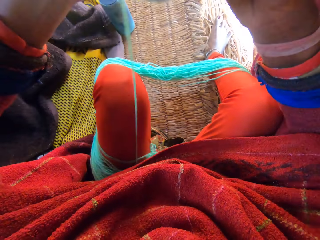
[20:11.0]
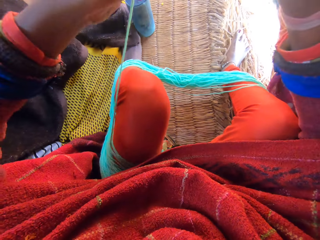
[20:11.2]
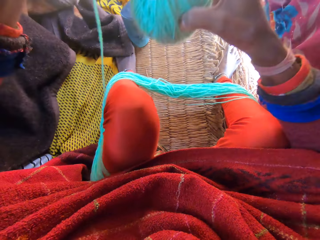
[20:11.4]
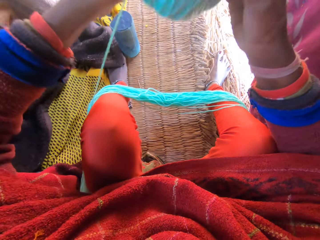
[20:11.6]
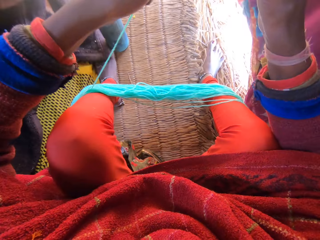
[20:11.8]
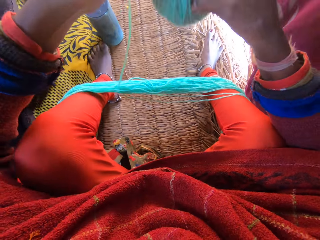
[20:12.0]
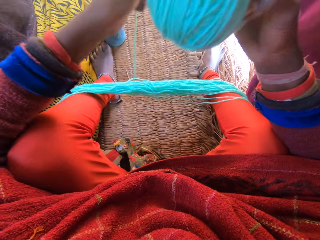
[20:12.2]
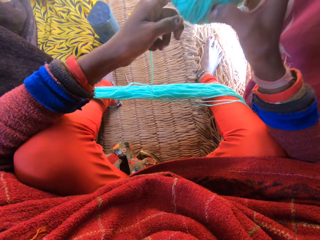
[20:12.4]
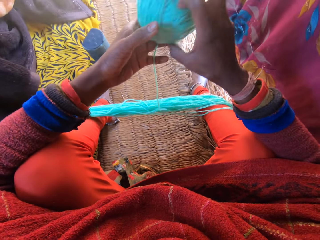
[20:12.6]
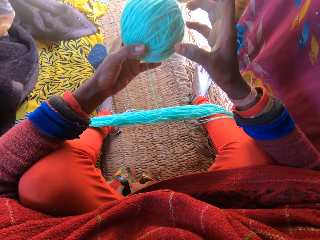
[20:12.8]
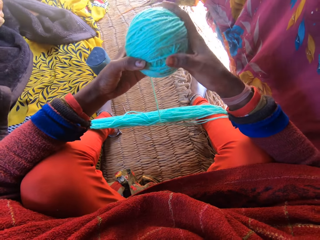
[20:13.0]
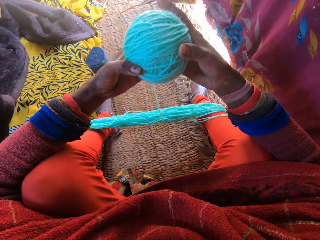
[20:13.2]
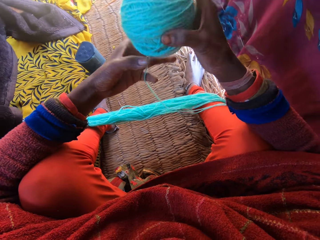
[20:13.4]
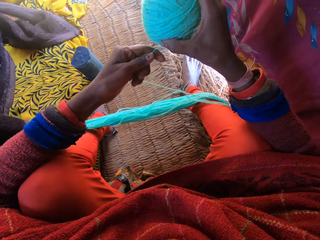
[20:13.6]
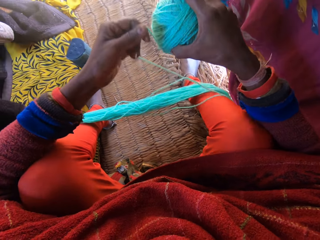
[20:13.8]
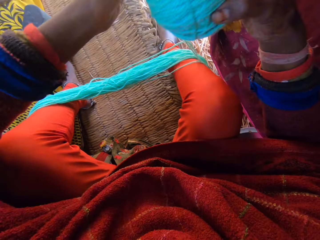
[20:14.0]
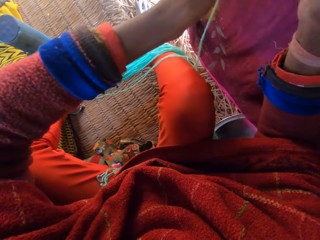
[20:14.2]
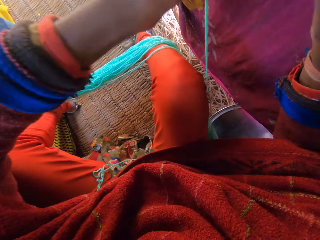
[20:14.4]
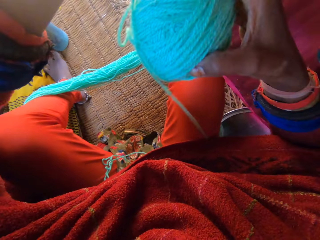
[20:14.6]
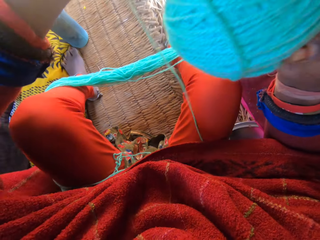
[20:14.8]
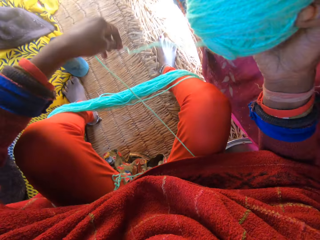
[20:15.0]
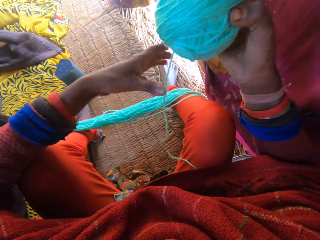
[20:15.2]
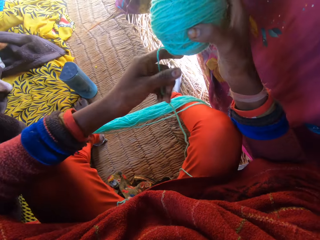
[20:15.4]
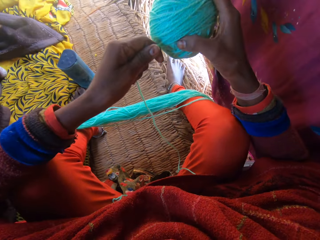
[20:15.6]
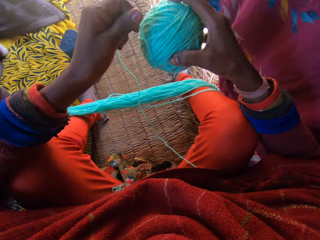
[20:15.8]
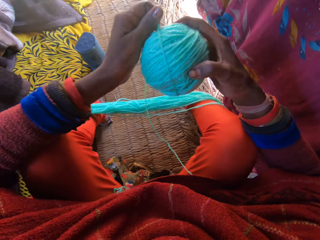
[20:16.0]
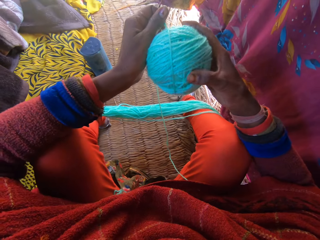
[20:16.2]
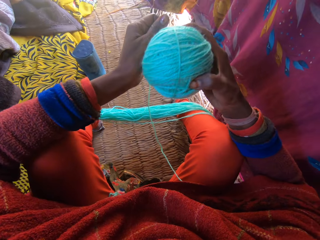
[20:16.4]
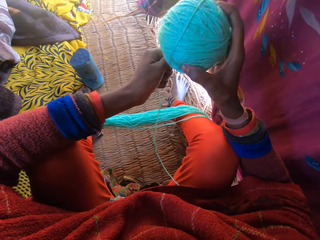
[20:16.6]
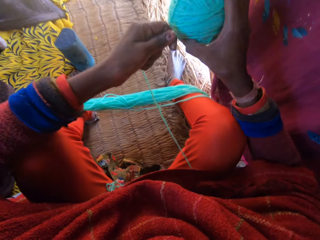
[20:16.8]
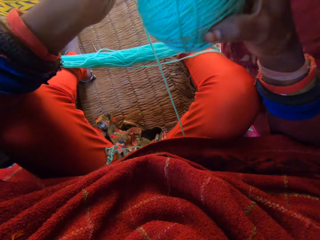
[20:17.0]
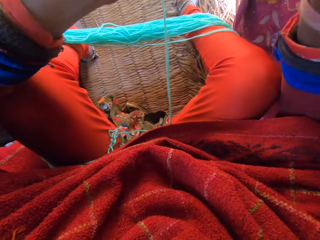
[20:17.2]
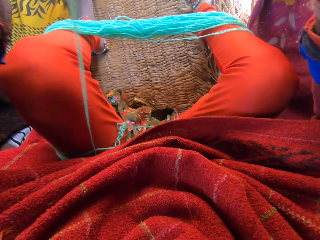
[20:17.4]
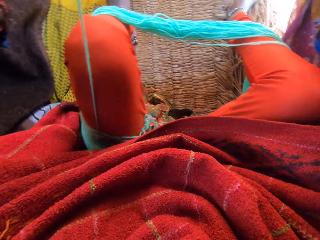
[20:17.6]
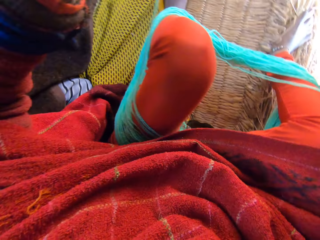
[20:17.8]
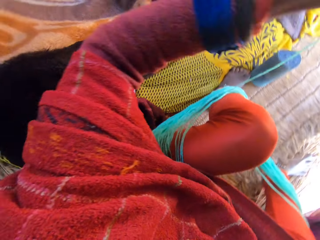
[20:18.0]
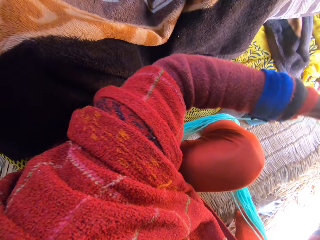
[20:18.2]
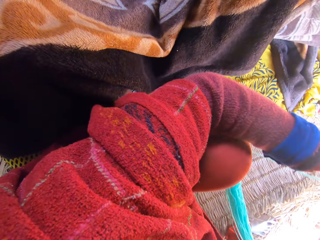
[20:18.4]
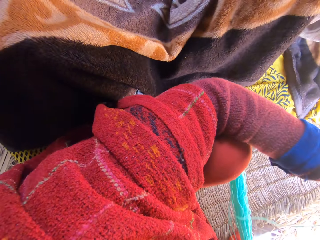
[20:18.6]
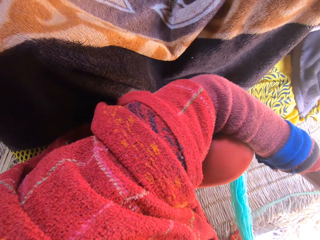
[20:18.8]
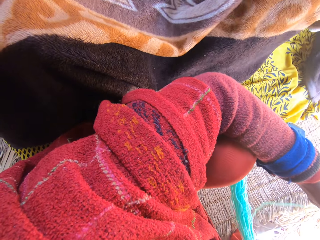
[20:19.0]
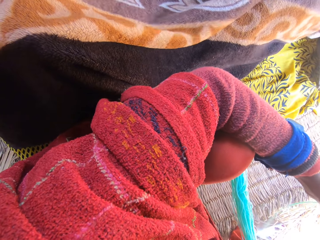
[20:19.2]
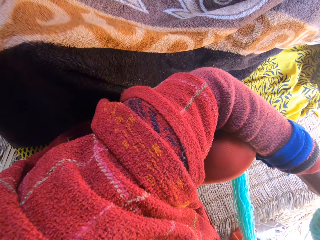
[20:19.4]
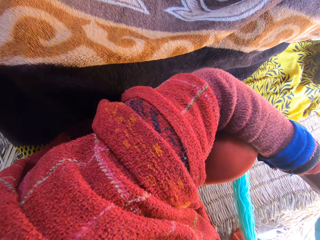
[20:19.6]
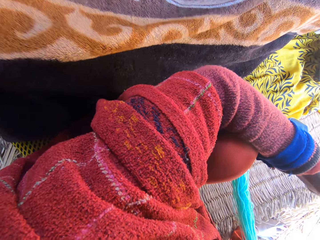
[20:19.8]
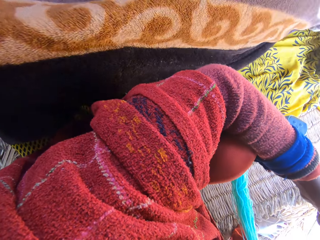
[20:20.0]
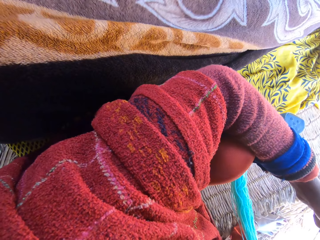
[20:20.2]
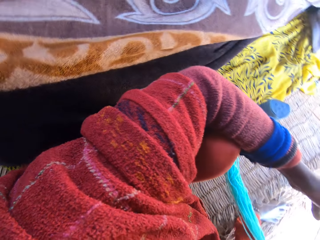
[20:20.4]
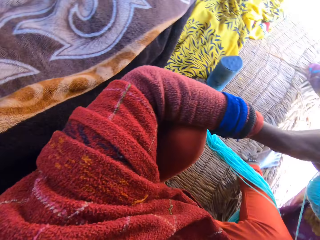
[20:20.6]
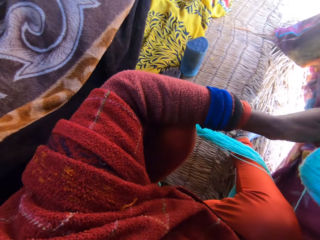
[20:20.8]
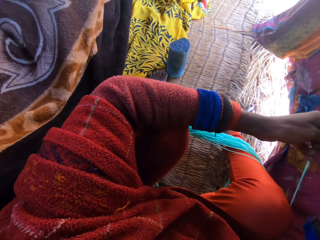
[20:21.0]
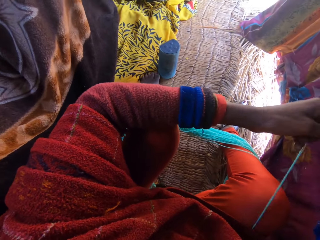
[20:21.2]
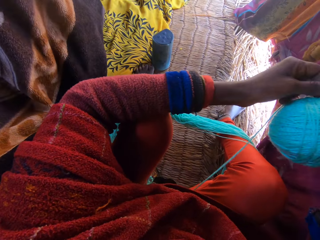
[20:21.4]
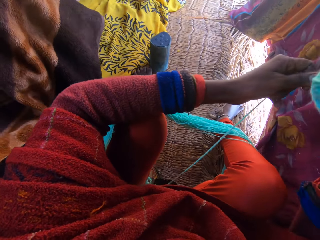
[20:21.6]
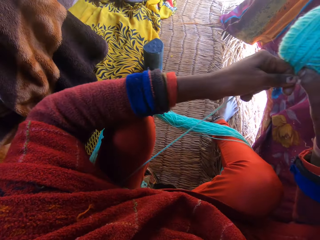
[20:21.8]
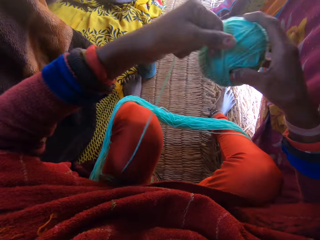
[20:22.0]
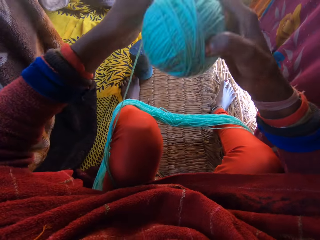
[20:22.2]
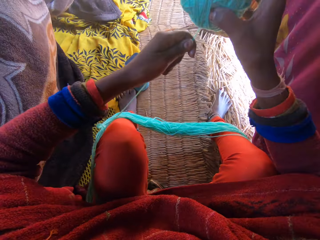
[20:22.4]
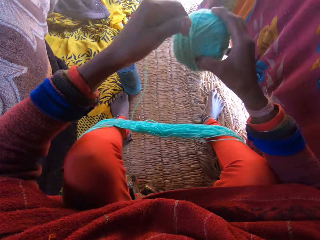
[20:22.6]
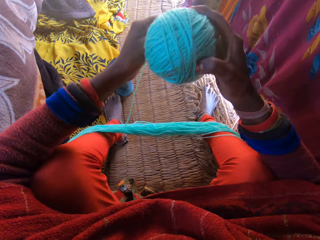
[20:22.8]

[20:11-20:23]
The camera wearer adjusts the thread roll.

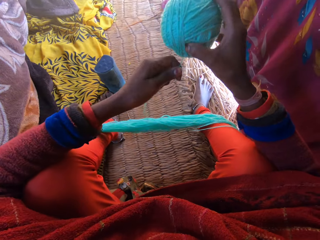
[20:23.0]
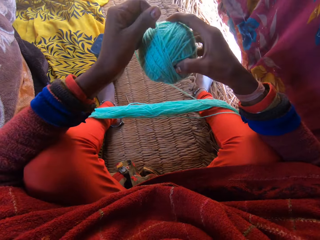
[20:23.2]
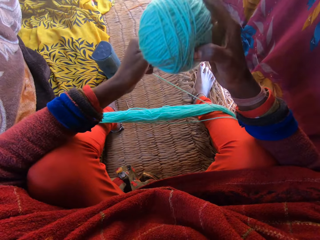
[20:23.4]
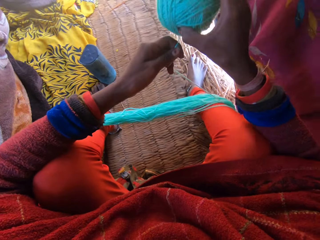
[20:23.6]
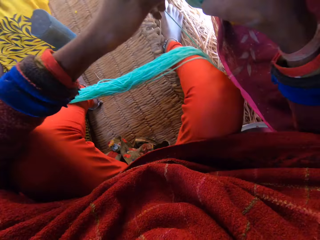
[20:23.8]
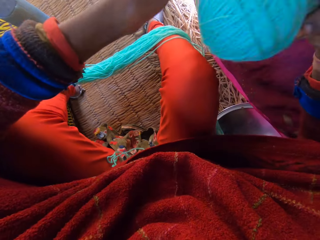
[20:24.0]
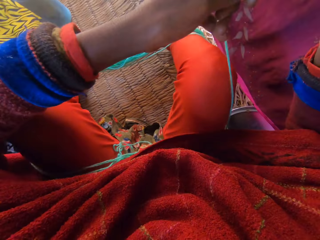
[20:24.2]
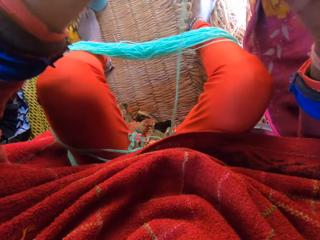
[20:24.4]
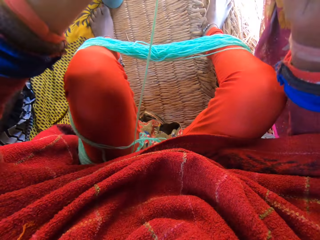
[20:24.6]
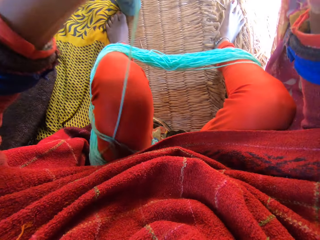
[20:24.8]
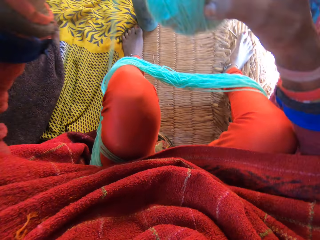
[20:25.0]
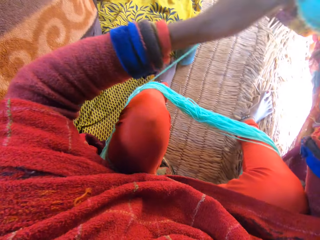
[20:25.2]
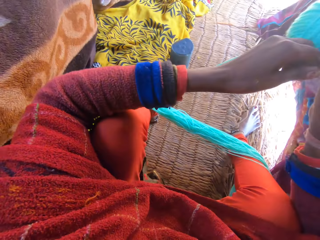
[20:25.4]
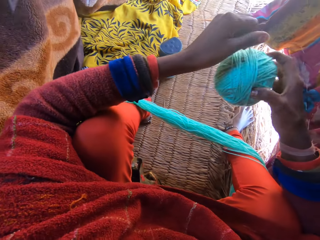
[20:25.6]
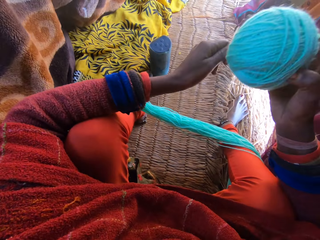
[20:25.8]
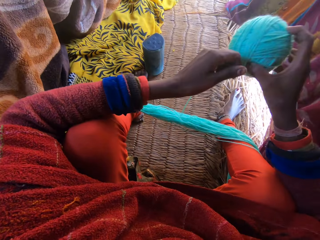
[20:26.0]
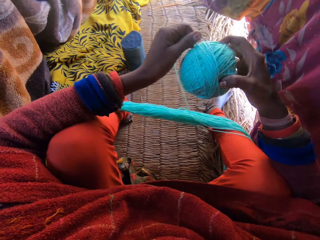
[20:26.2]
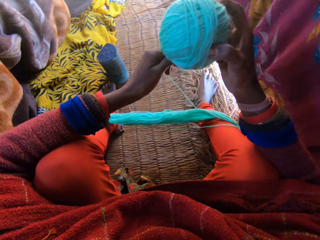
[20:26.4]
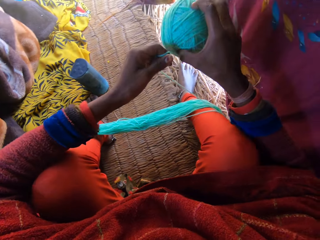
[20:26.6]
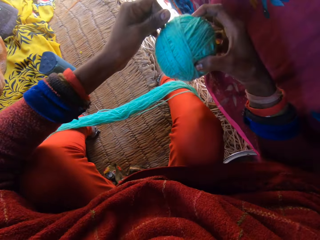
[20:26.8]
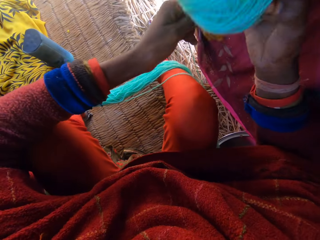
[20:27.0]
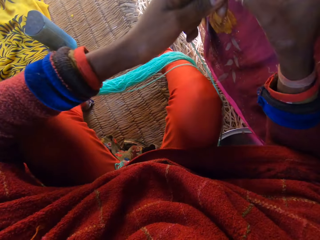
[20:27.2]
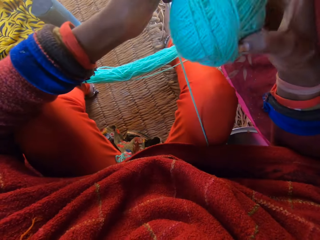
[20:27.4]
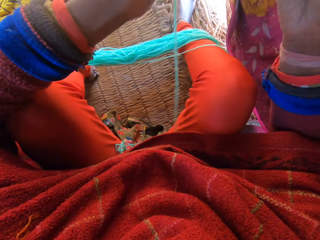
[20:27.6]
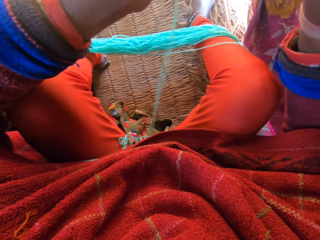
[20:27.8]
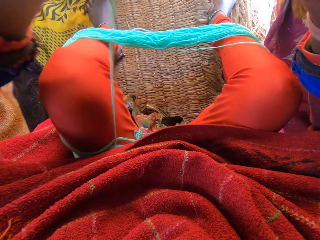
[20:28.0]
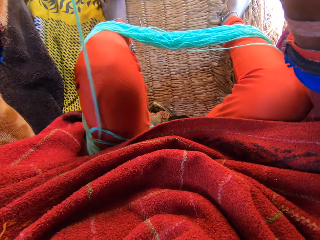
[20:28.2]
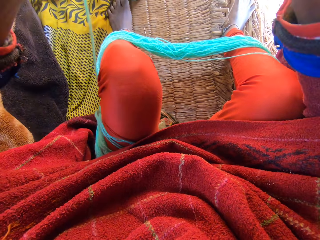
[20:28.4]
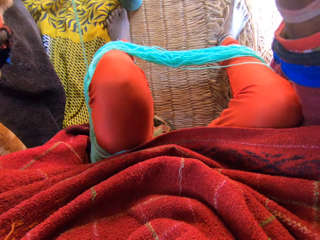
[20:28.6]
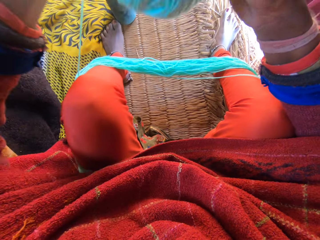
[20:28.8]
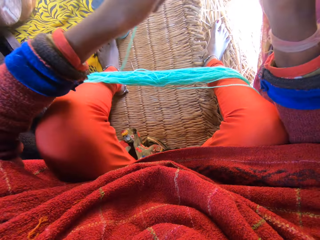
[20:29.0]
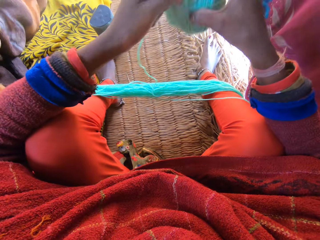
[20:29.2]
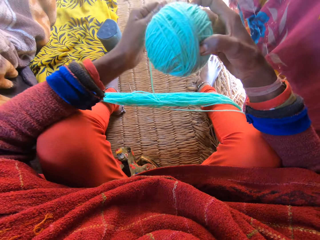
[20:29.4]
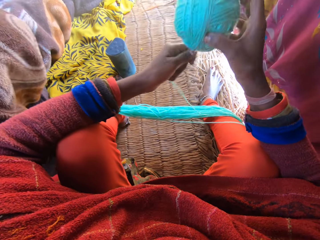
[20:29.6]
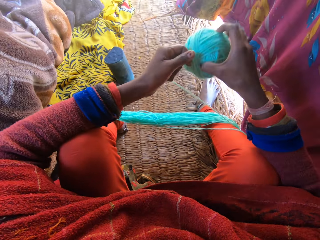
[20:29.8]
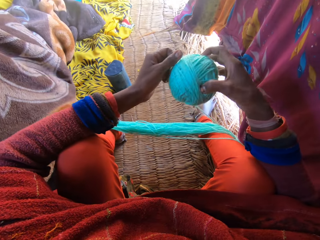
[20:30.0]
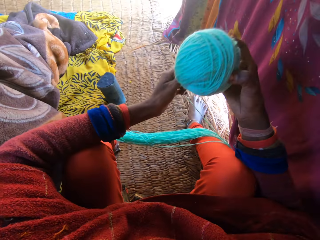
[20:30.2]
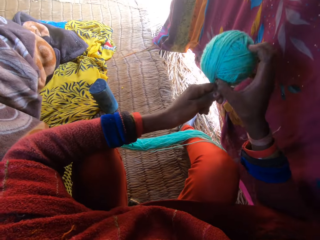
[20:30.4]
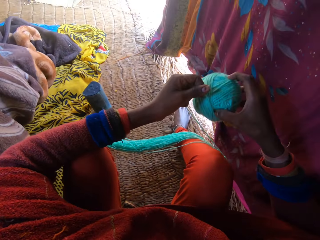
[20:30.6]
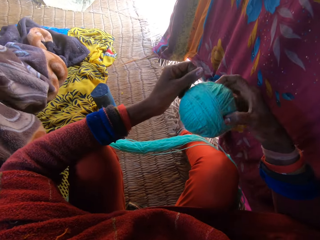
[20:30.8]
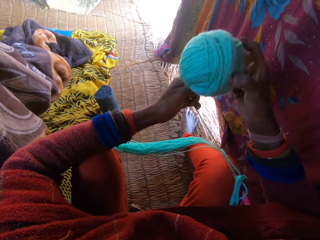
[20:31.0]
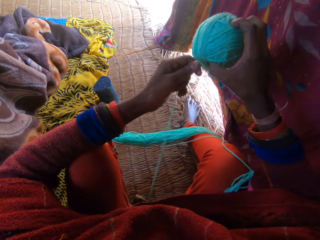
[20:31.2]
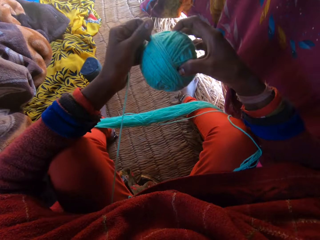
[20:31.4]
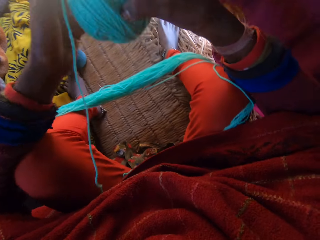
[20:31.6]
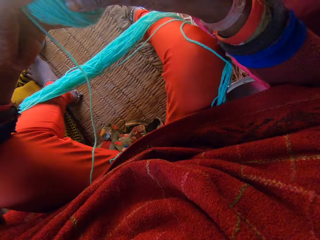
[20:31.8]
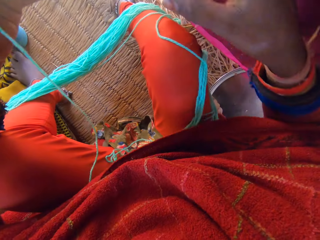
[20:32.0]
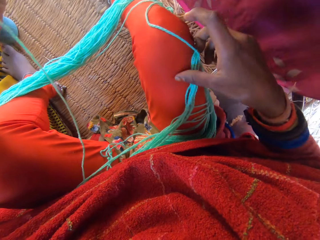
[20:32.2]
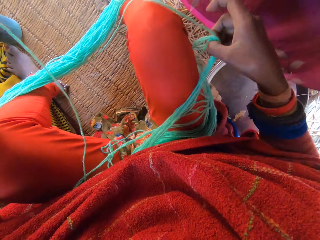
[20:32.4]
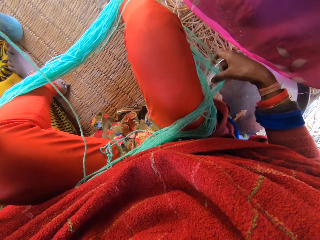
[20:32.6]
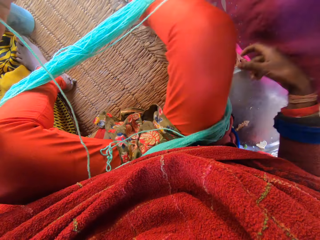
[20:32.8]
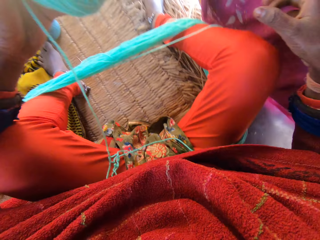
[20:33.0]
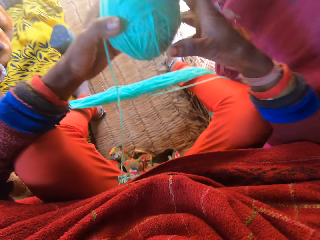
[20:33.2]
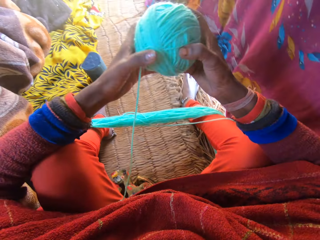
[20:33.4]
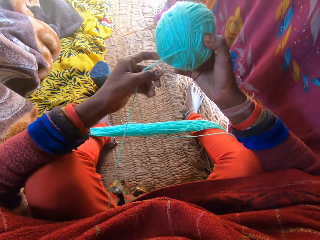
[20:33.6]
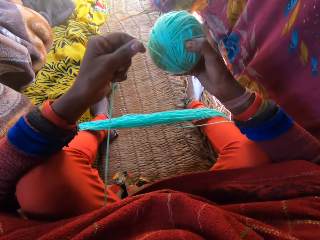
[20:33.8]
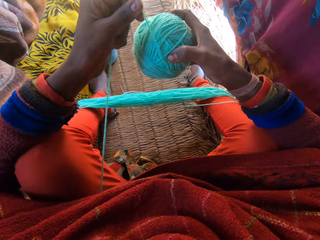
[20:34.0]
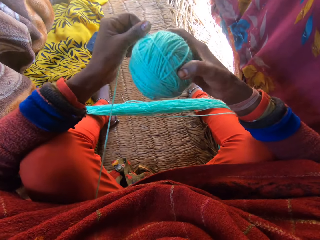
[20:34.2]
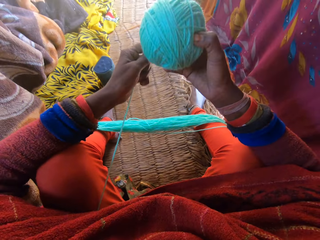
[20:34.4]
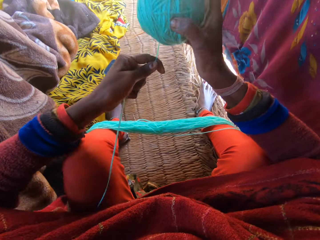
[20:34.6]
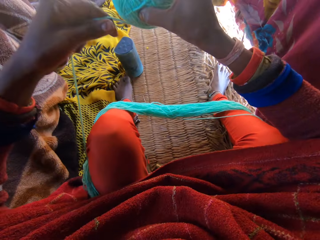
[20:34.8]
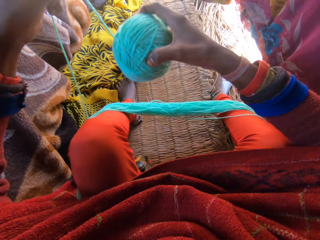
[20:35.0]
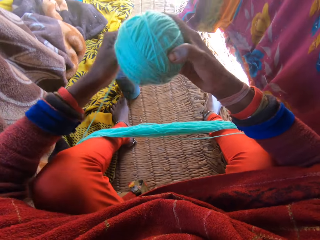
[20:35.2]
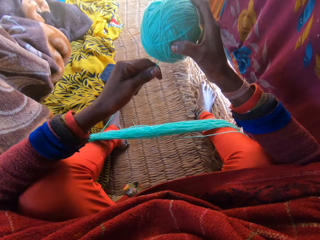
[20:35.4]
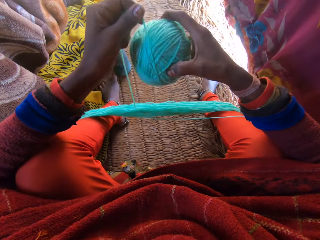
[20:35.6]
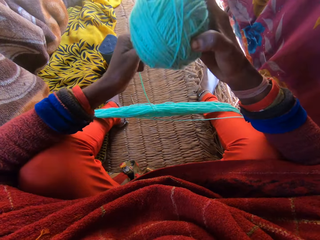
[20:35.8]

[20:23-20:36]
The camera wearer pushes the thread below the thigh. They roll the thread.
